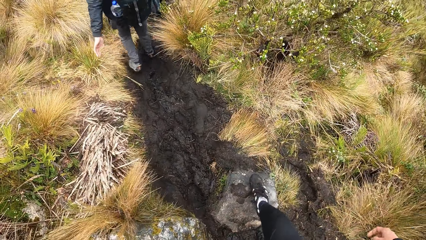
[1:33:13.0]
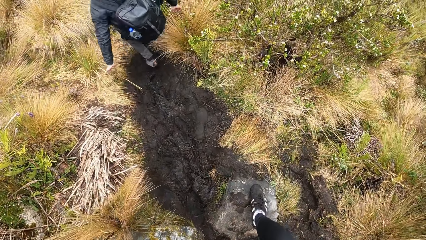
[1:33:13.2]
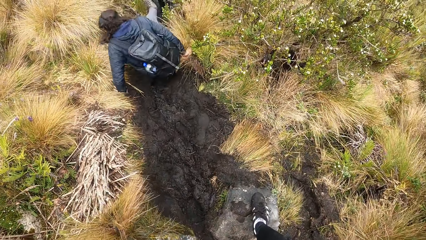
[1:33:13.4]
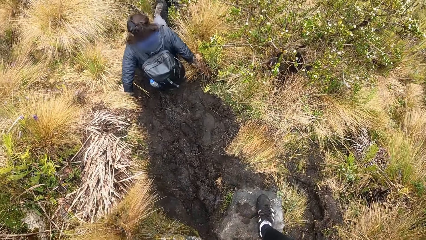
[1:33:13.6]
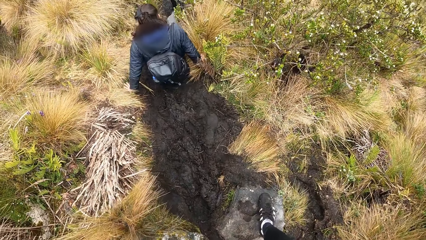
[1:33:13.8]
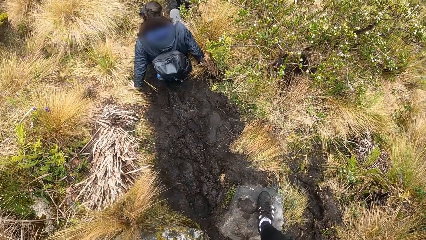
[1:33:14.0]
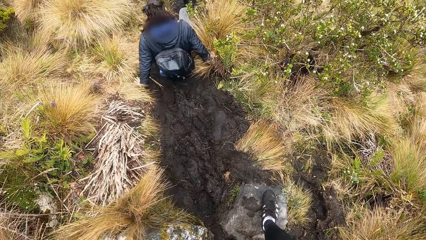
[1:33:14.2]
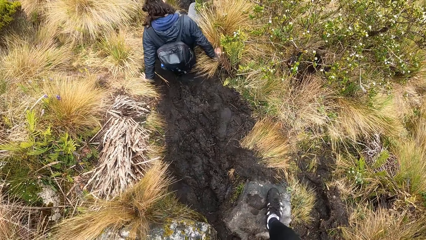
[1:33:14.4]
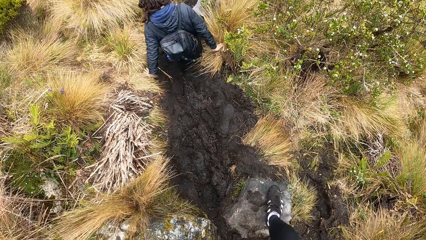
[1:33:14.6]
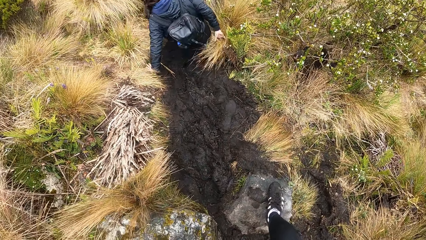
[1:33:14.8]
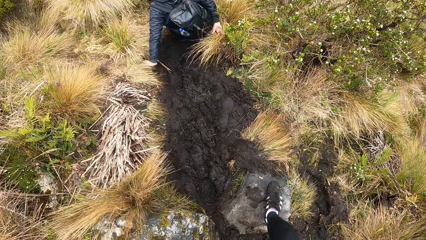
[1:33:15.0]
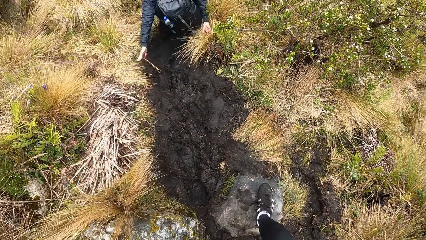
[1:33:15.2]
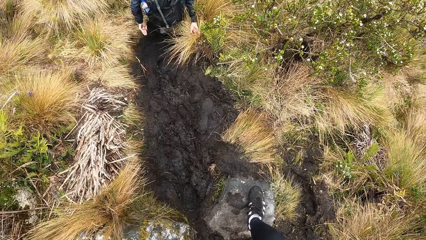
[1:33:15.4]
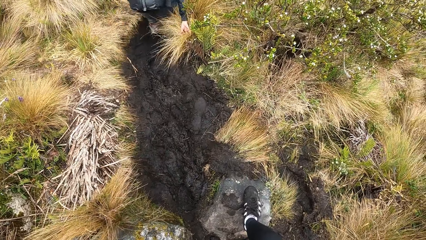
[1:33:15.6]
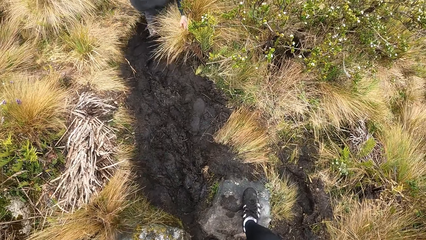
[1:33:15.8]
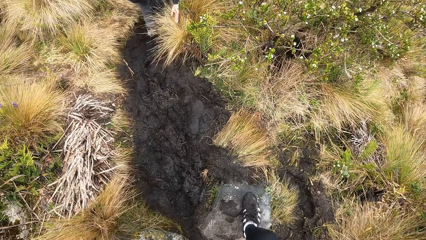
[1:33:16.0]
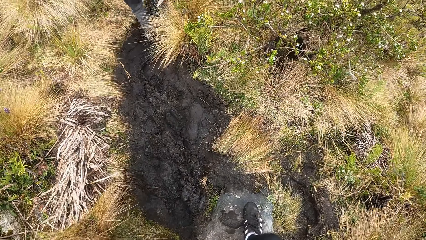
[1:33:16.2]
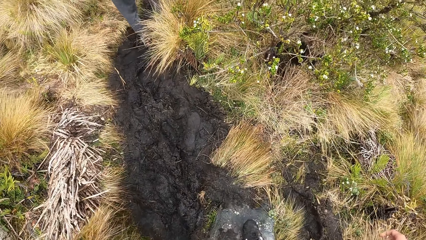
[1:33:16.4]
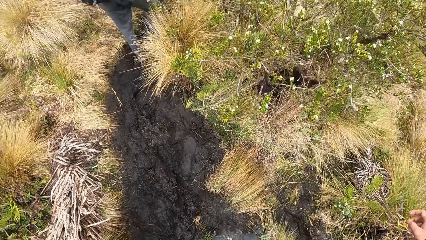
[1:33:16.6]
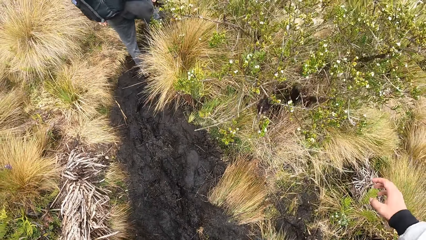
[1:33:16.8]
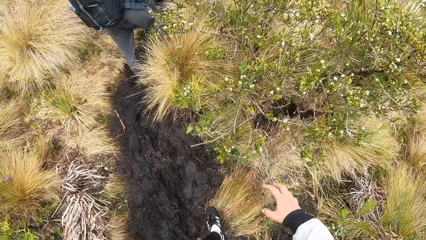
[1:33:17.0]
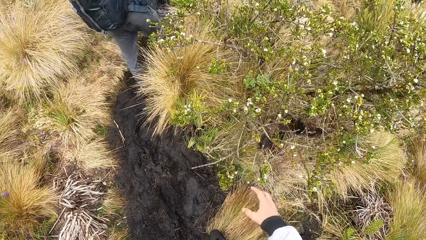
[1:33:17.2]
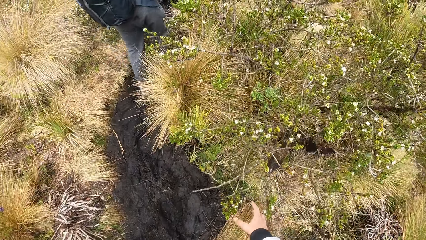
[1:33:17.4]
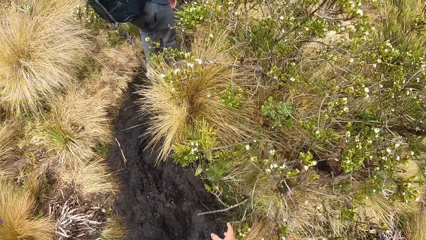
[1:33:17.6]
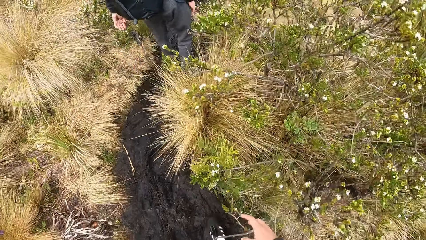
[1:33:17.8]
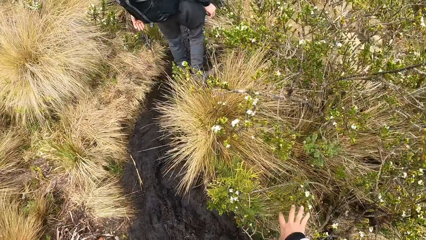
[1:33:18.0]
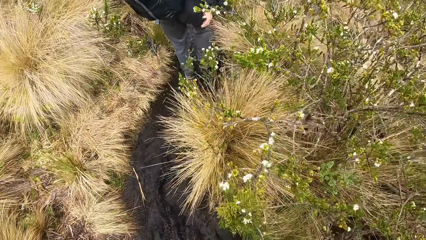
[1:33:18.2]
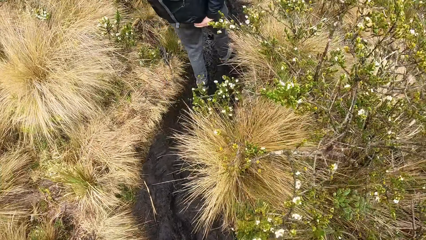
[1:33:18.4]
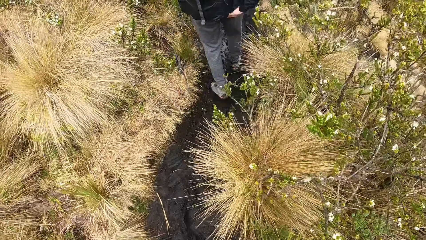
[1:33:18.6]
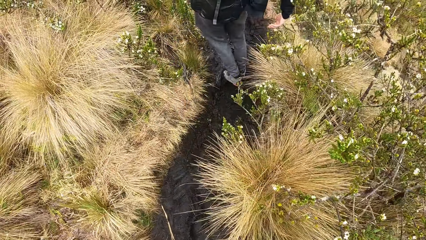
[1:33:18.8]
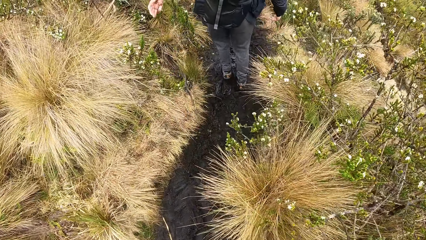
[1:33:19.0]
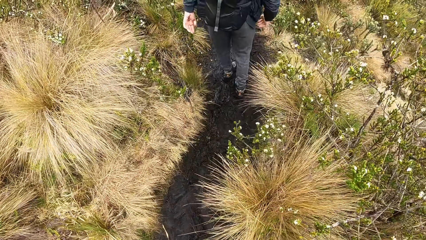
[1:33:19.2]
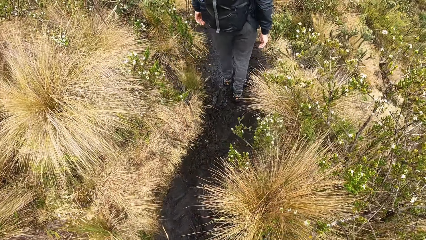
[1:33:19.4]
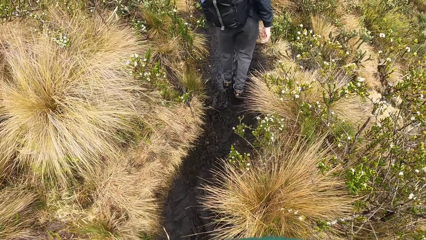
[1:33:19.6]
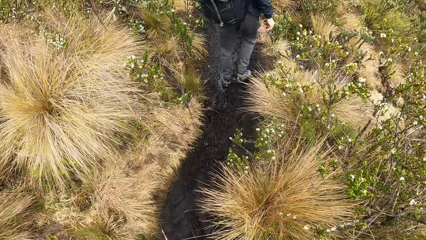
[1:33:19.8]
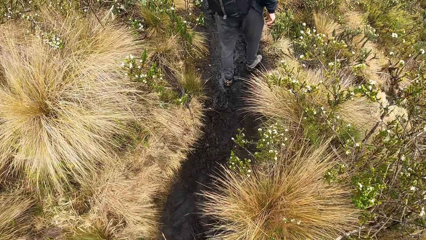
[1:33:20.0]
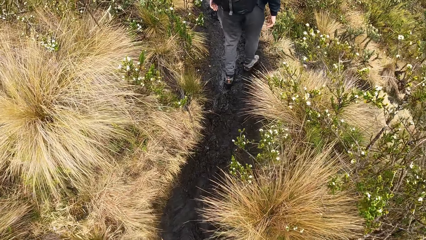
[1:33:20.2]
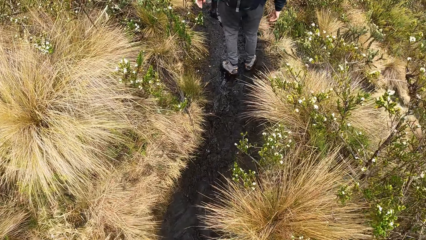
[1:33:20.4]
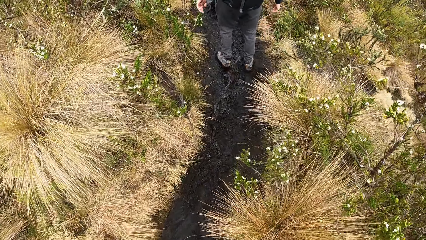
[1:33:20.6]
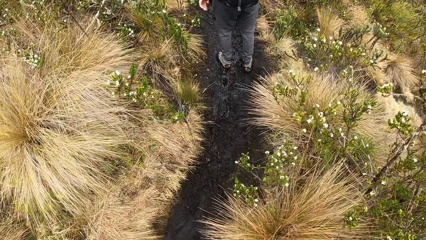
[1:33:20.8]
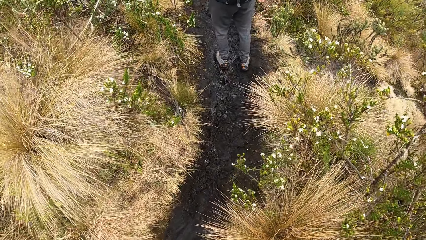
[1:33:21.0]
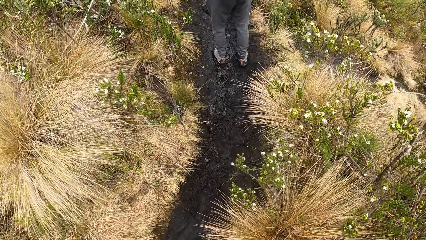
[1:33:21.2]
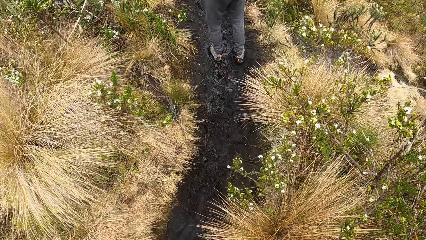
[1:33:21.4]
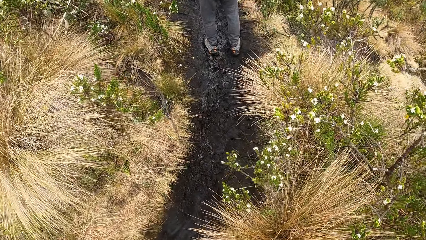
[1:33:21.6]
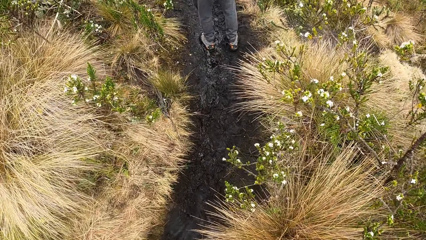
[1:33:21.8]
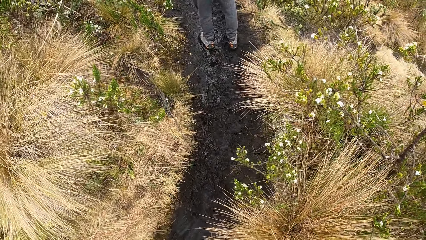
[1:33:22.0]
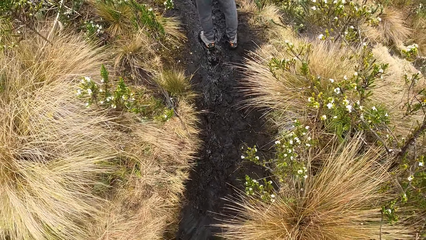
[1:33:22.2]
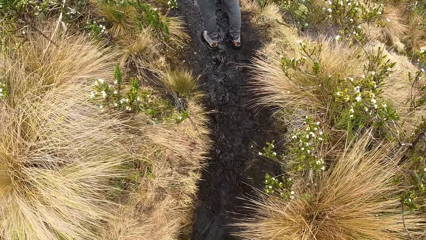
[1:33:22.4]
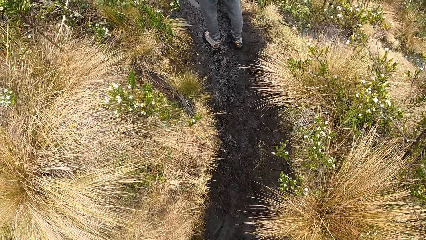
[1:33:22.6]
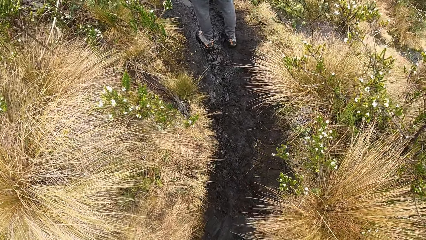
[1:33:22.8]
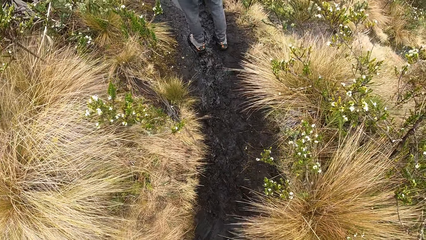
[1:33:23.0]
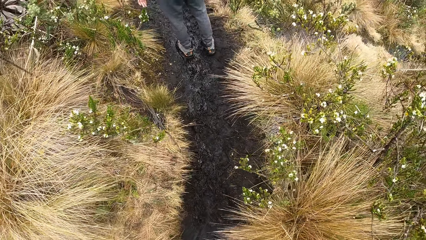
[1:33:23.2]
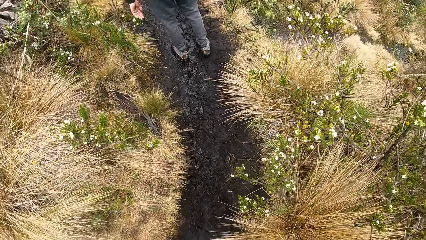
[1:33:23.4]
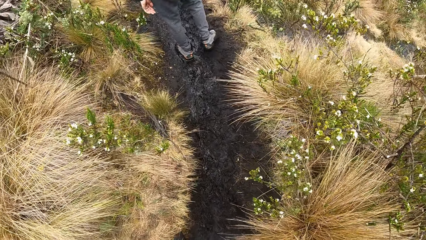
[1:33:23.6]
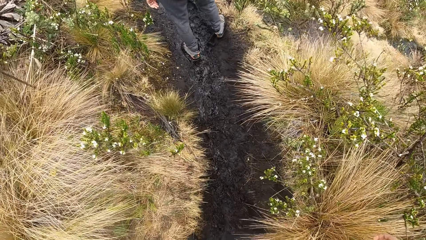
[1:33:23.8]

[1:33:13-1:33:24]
The man falls on the ground. The man stands up. The camera wearer moves grass with a hand and walks behind the man.

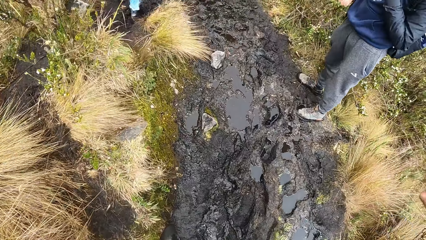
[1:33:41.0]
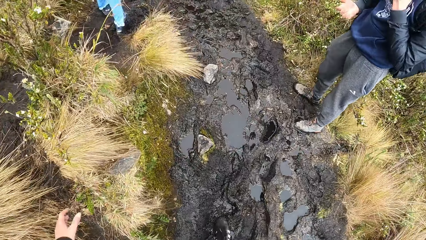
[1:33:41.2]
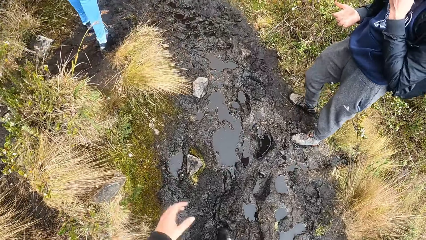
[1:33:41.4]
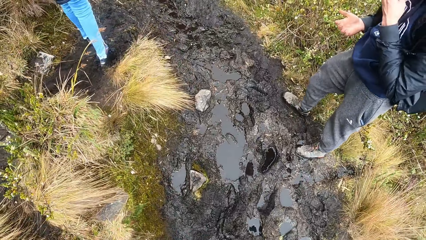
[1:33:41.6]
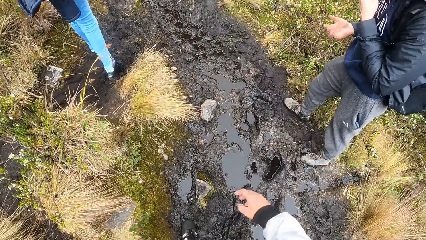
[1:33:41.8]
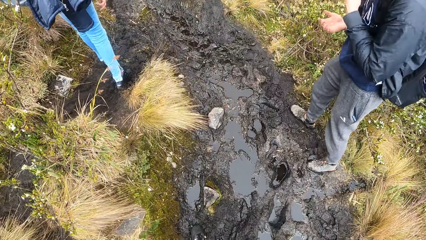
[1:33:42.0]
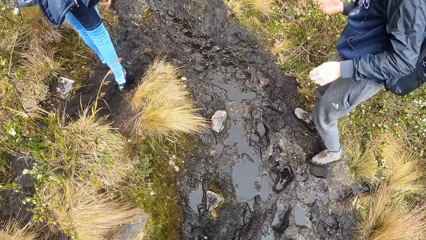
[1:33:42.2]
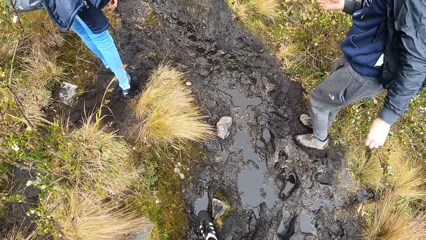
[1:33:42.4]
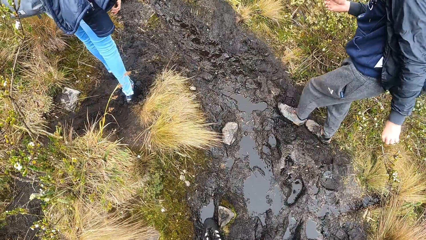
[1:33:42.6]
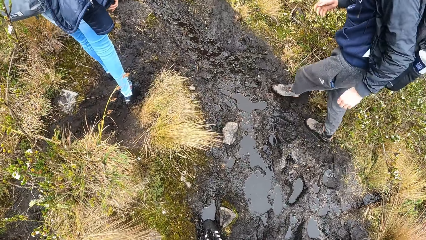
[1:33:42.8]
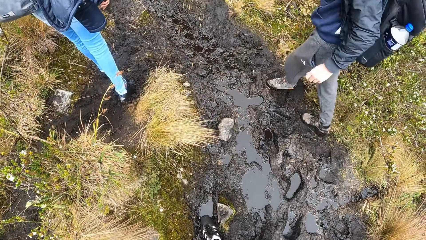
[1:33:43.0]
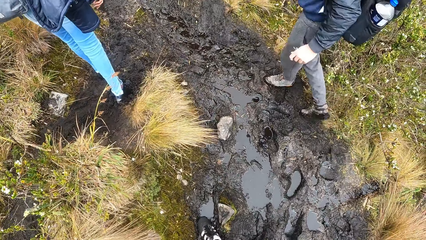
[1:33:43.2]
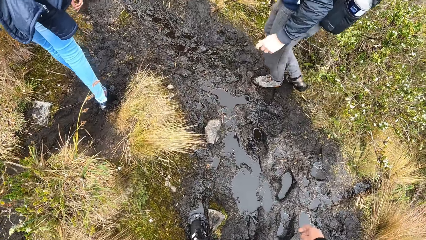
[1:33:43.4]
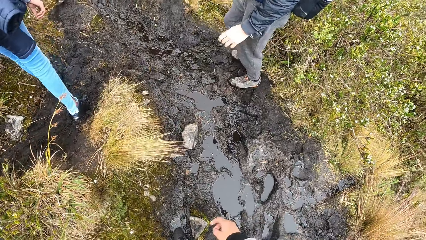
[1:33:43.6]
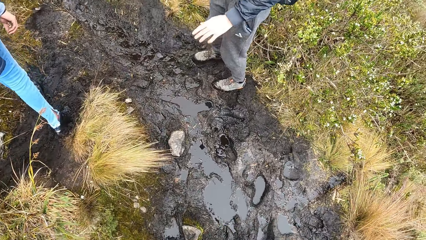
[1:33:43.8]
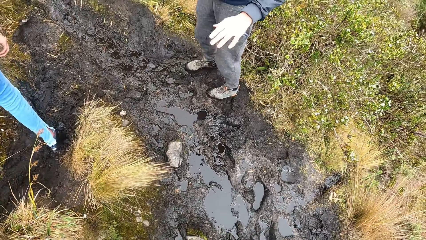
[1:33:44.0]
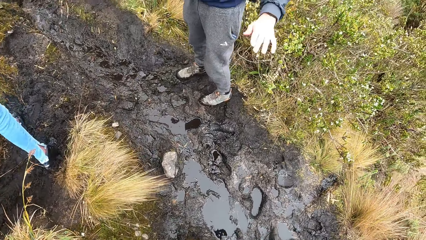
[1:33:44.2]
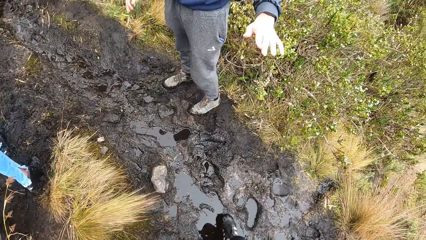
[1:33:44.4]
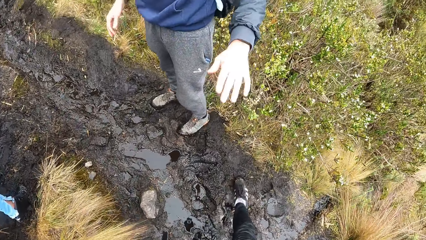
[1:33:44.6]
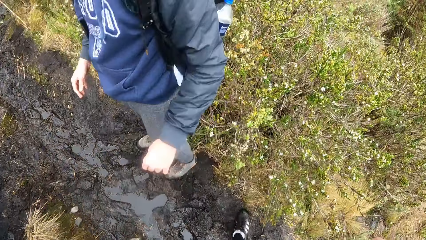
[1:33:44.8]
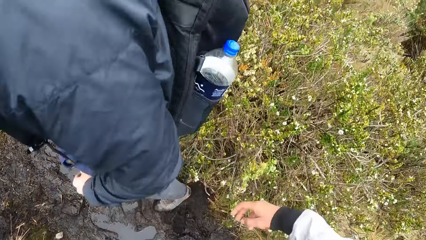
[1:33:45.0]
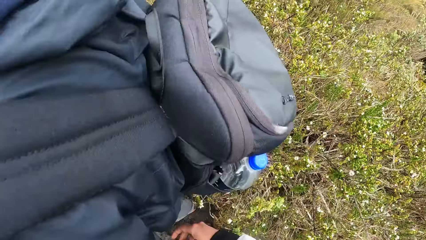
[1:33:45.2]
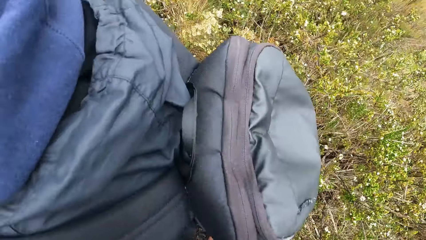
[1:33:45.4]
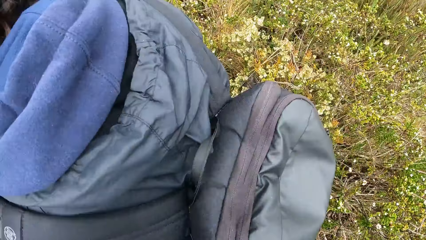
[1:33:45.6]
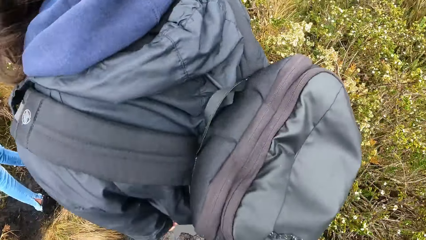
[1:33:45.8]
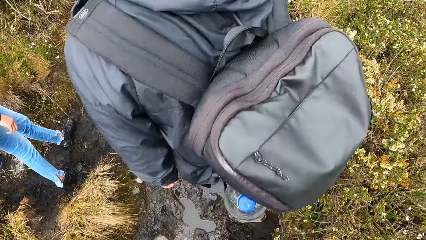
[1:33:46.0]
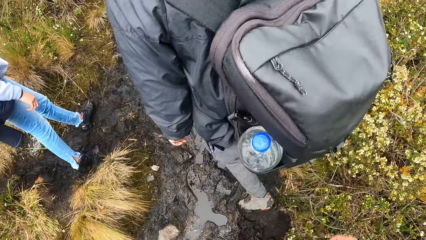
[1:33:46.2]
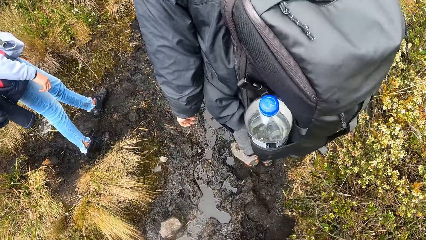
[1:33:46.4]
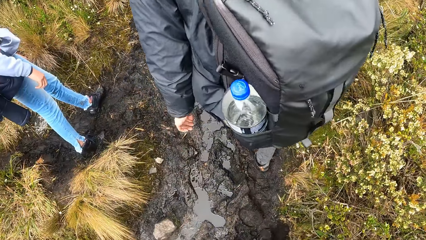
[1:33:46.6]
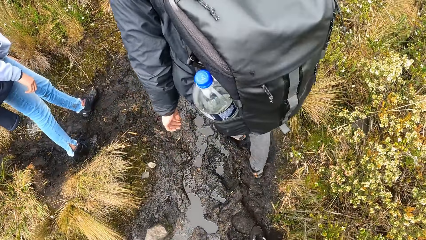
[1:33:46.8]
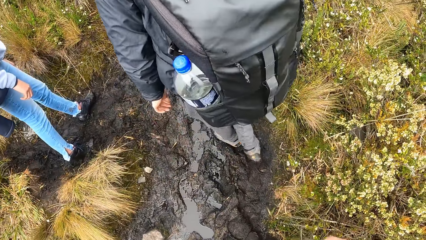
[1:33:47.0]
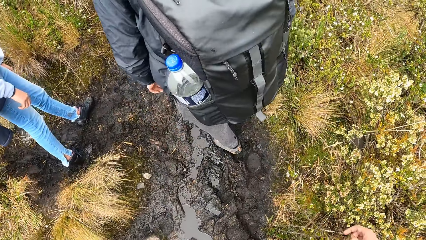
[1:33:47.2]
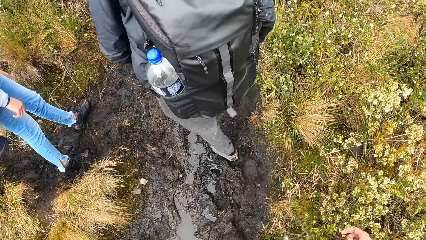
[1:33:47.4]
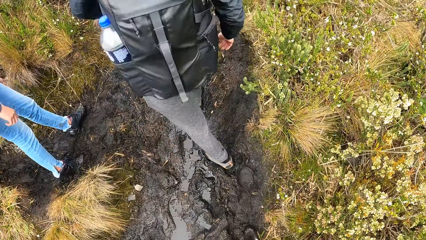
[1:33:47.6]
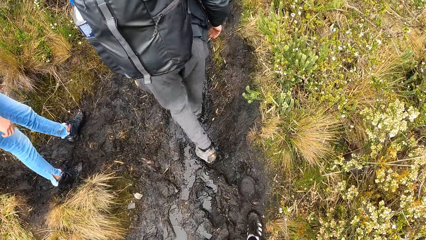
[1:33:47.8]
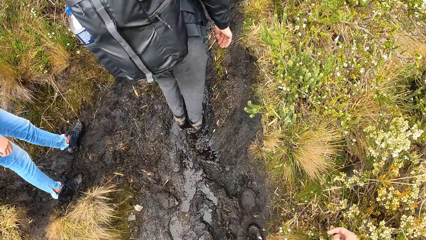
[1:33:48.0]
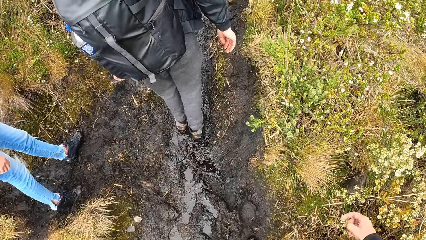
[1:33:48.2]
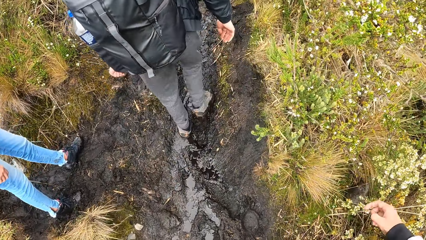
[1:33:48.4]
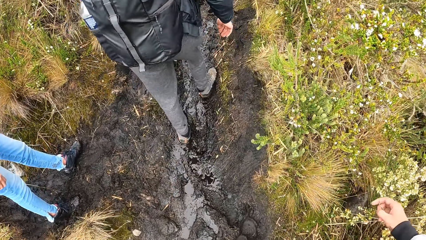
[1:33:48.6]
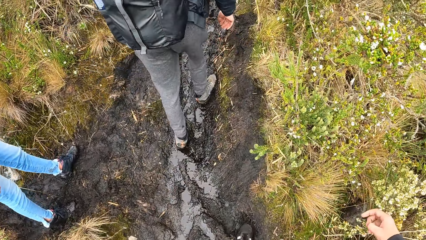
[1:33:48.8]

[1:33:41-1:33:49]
The camera wearer interacts with the man. The man walks in front of the camera wearer. The man moves a hand. The camera wearer stands close to the man and walks behind the man.
